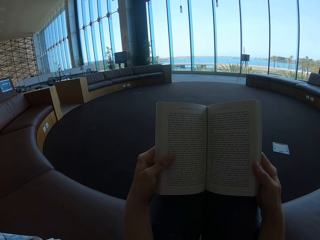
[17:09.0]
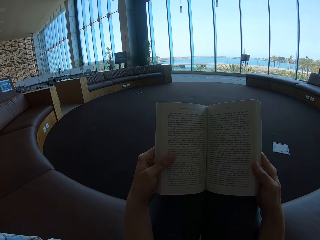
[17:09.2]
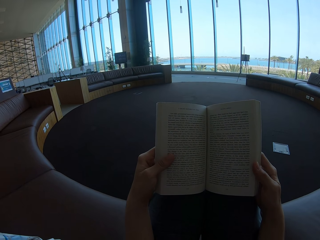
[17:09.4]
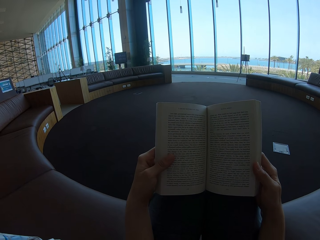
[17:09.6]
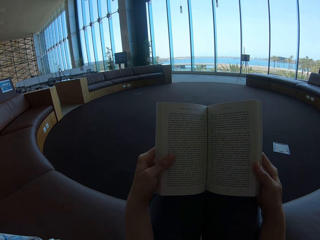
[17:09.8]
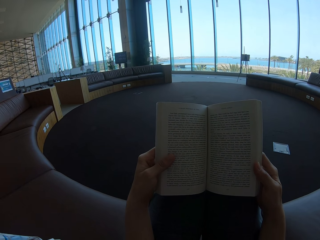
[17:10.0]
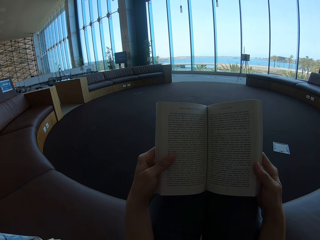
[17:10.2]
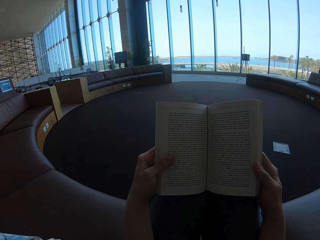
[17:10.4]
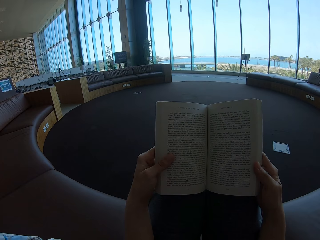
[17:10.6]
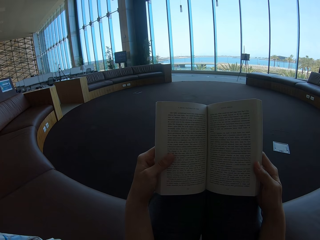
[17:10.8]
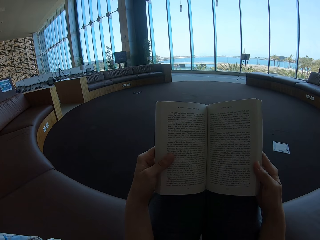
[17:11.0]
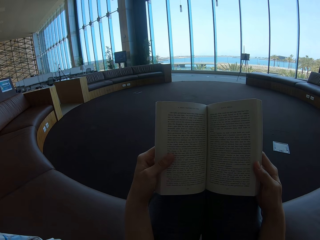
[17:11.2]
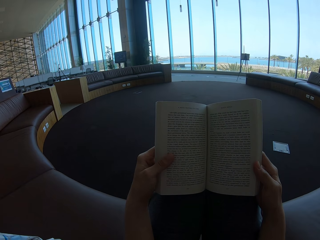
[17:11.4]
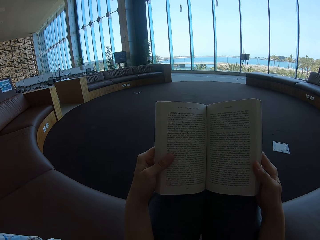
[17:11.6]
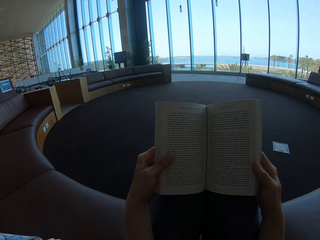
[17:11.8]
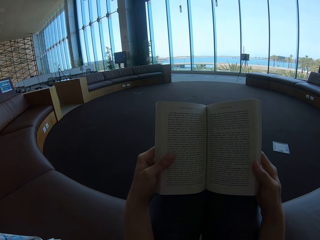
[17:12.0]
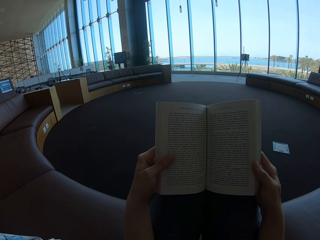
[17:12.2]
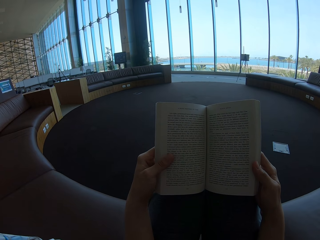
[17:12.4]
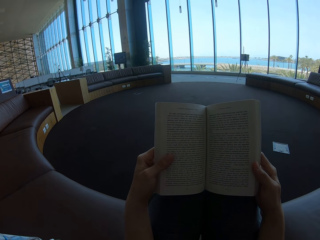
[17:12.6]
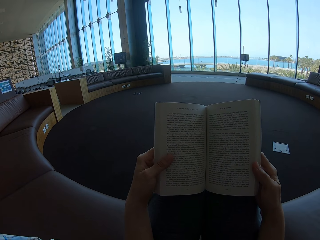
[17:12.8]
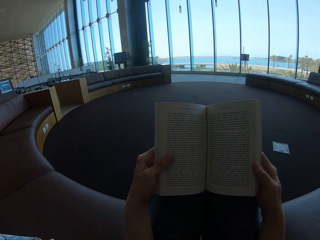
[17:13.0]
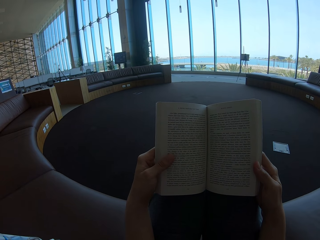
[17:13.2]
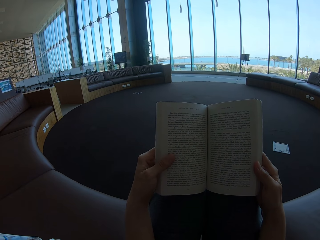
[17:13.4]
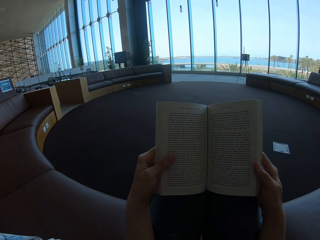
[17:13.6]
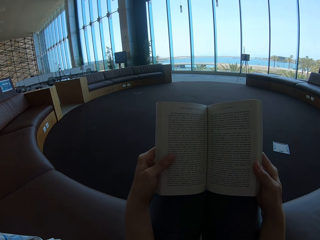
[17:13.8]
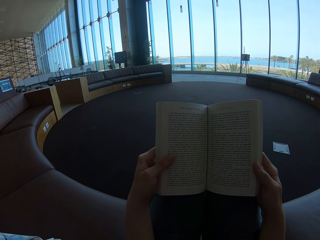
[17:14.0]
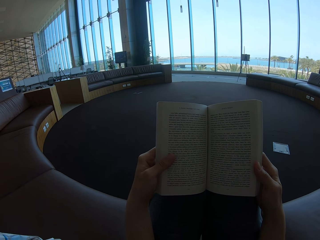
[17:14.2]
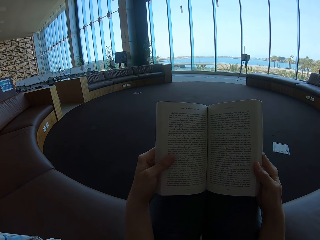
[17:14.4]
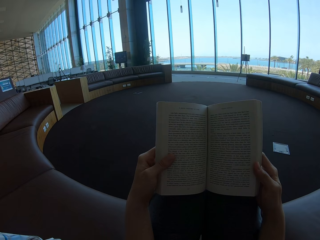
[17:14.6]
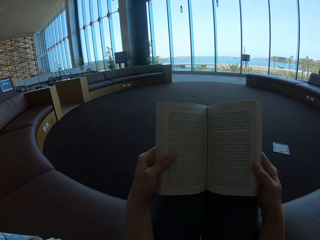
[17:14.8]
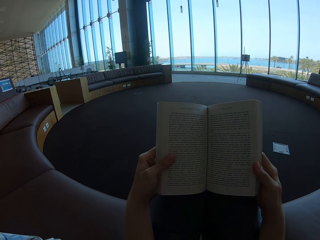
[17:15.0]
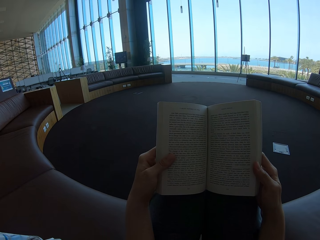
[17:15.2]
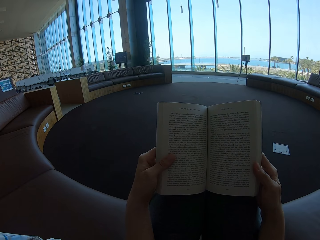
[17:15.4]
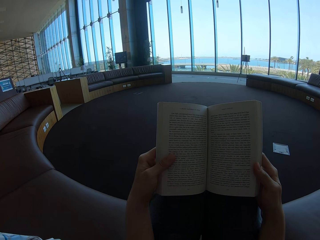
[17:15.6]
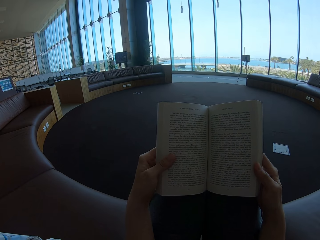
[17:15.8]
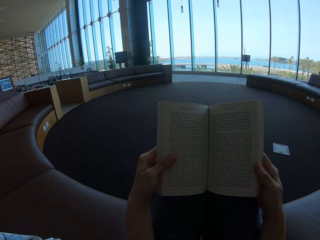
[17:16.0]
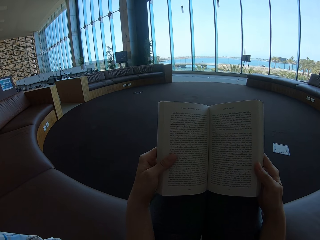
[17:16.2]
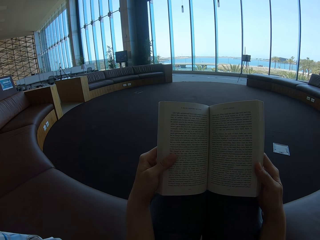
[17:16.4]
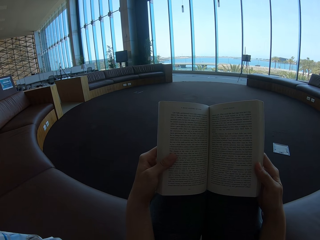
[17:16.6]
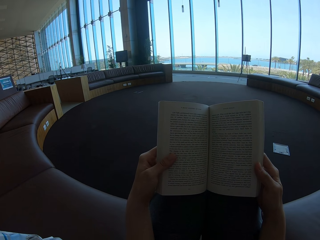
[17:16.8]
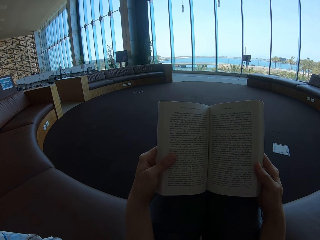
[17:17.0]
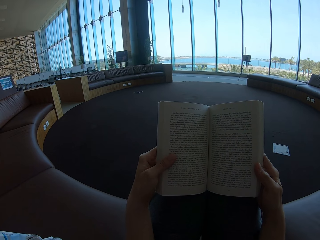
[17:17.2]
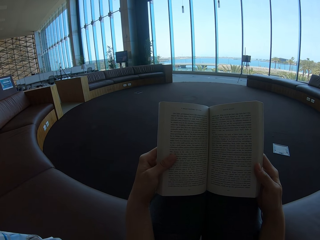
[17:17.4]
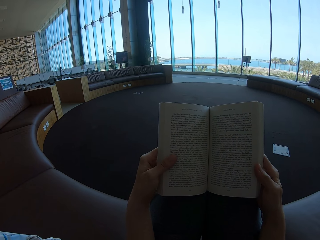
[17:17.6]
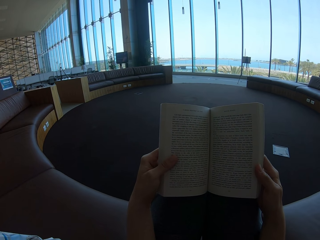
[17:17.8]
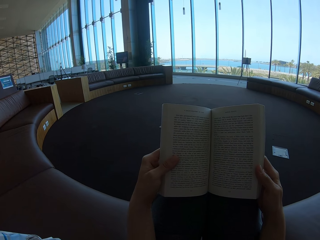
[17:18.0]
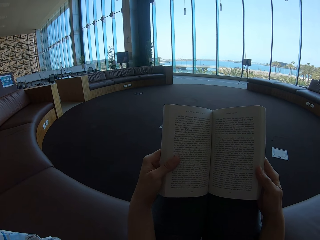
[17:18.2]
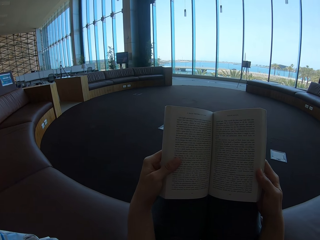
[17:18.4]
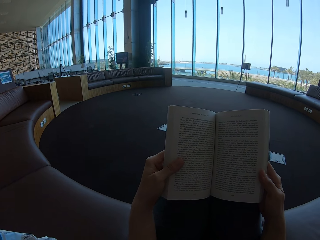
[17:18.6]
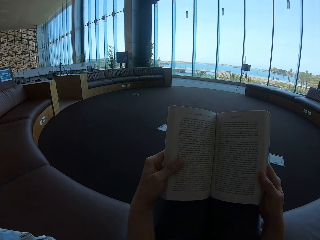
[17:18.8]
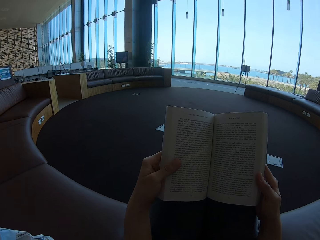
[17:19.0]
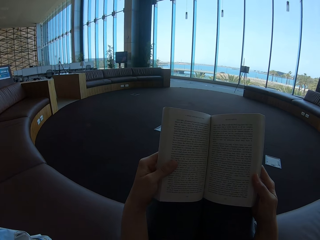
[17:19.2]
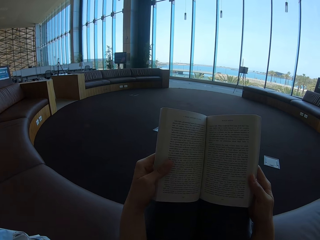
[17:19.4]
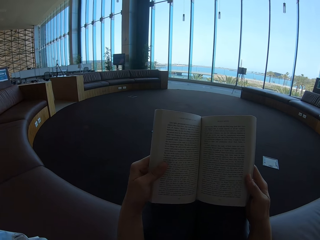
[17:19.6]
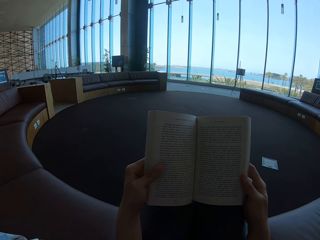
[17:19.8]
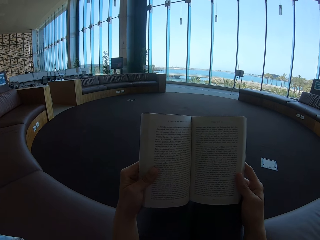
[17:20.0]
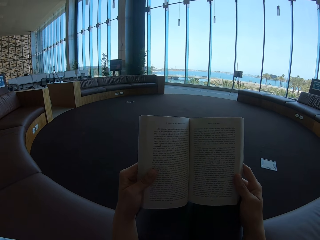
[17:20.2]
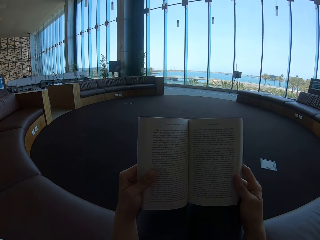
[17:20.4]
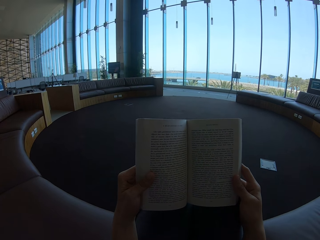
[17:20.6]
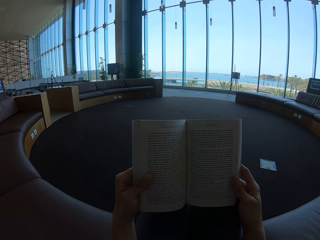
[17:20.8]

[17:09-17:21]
The camera wearer reads the story book.

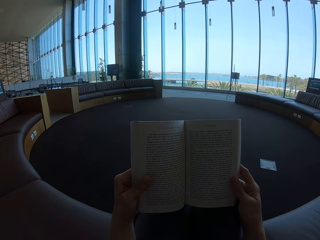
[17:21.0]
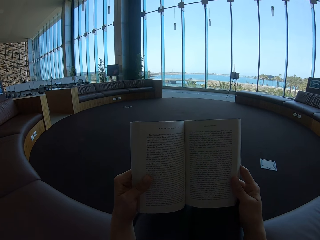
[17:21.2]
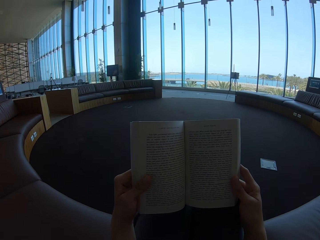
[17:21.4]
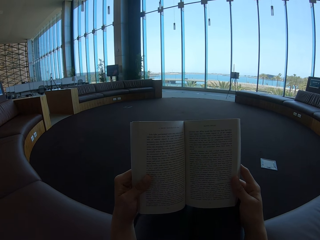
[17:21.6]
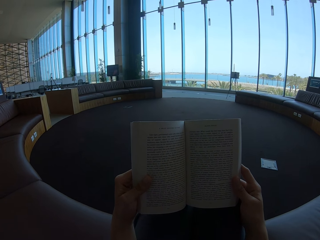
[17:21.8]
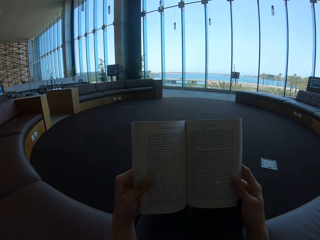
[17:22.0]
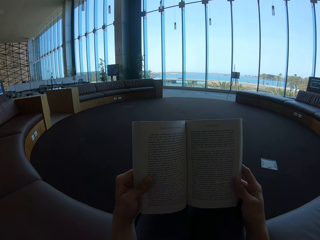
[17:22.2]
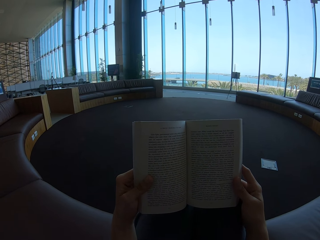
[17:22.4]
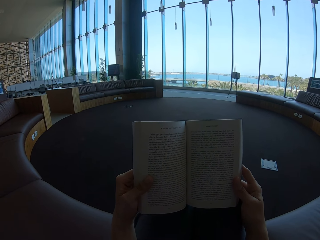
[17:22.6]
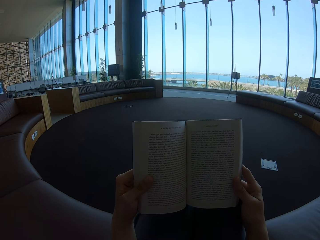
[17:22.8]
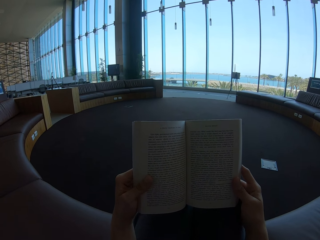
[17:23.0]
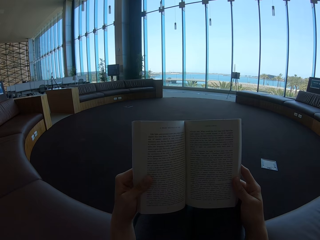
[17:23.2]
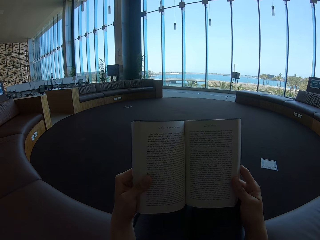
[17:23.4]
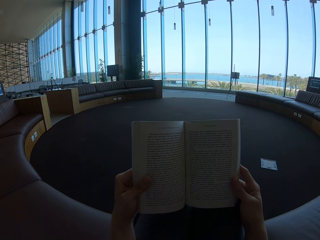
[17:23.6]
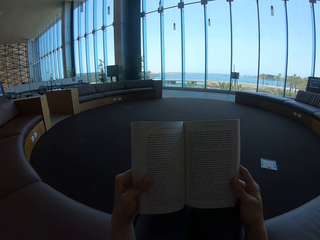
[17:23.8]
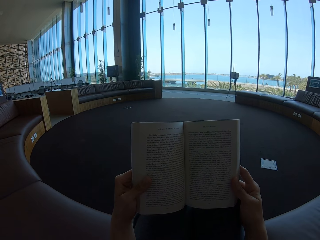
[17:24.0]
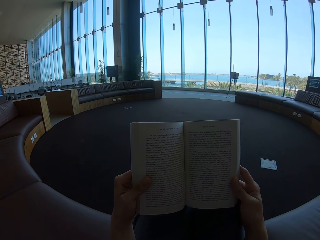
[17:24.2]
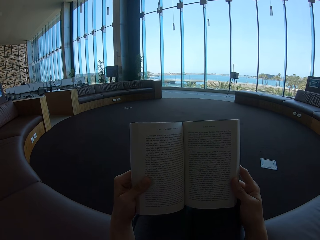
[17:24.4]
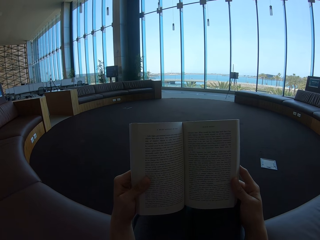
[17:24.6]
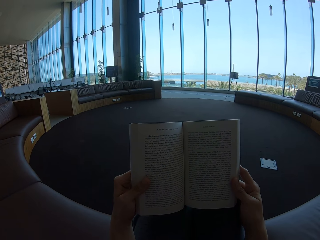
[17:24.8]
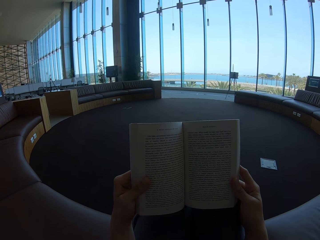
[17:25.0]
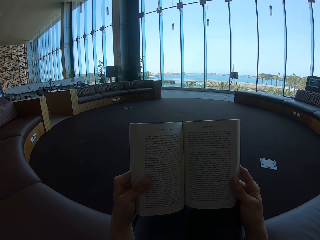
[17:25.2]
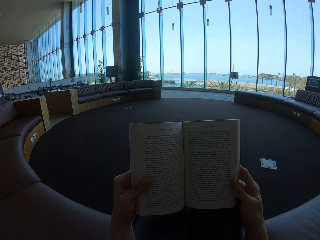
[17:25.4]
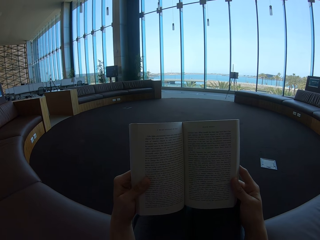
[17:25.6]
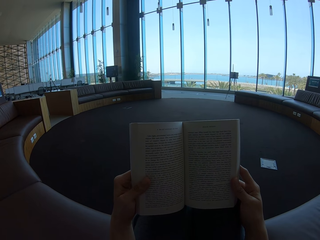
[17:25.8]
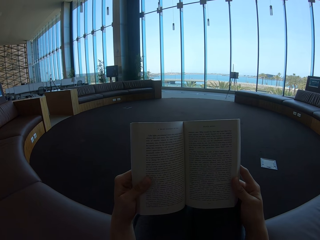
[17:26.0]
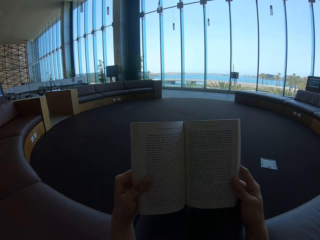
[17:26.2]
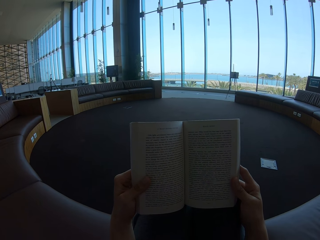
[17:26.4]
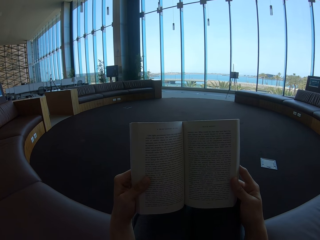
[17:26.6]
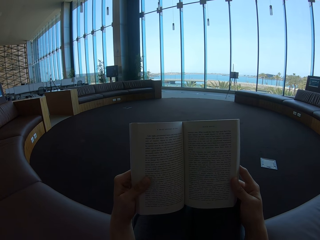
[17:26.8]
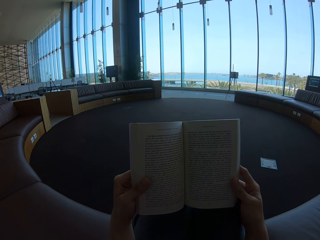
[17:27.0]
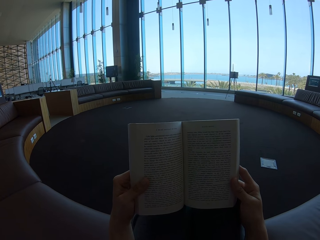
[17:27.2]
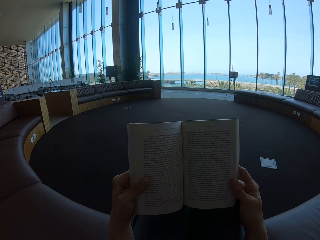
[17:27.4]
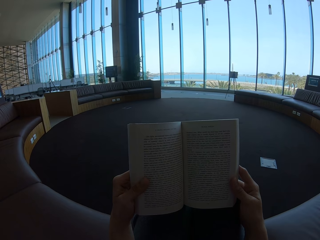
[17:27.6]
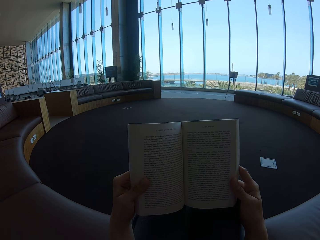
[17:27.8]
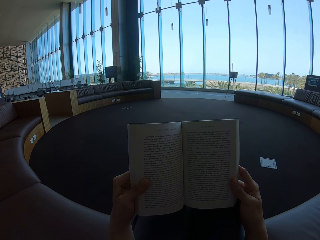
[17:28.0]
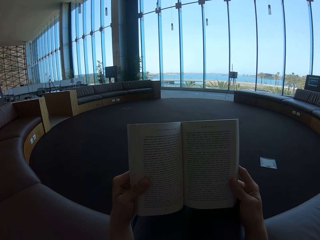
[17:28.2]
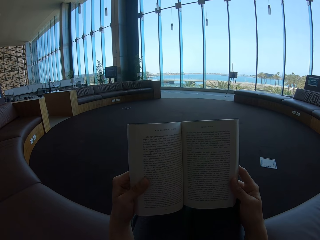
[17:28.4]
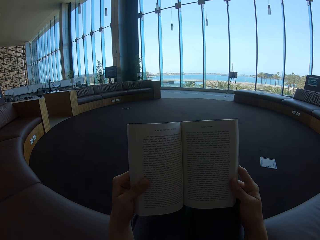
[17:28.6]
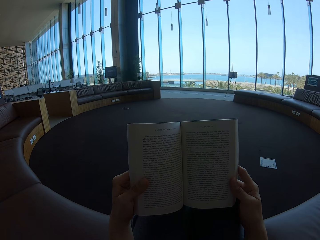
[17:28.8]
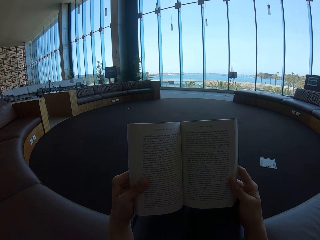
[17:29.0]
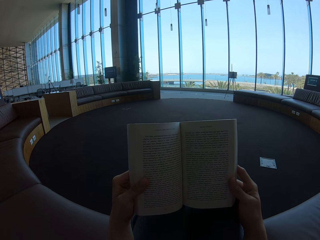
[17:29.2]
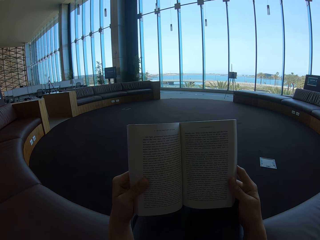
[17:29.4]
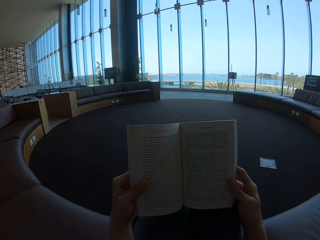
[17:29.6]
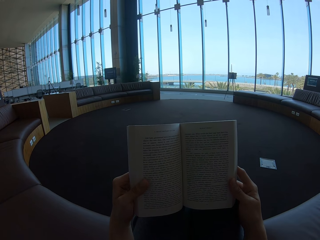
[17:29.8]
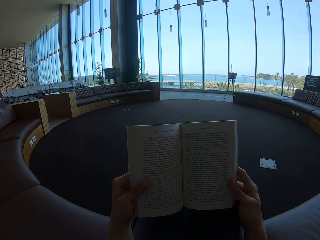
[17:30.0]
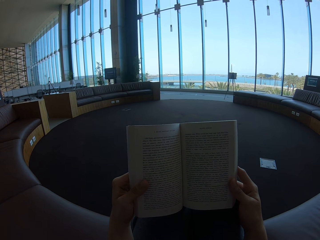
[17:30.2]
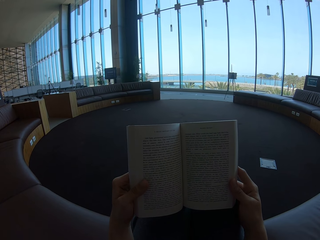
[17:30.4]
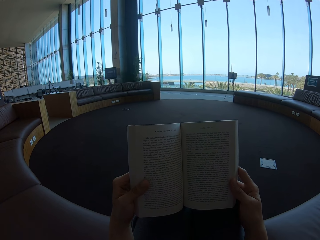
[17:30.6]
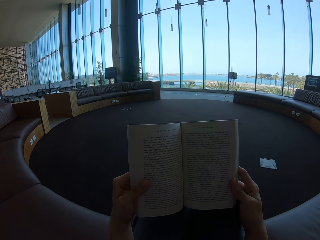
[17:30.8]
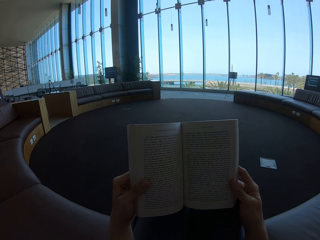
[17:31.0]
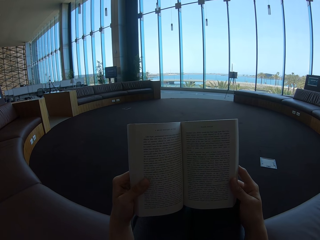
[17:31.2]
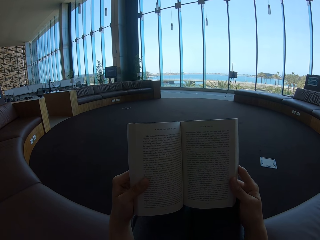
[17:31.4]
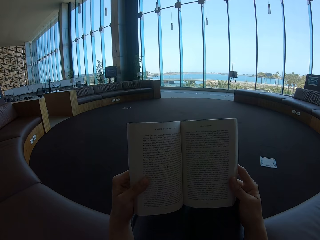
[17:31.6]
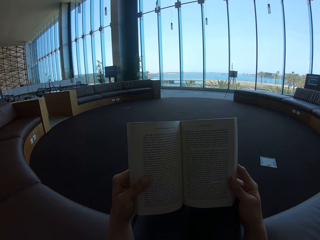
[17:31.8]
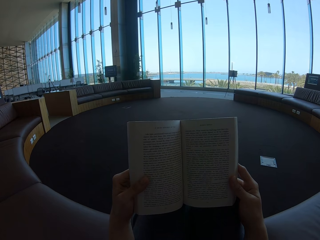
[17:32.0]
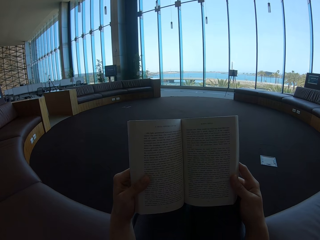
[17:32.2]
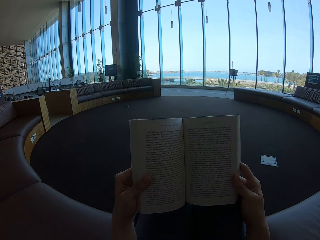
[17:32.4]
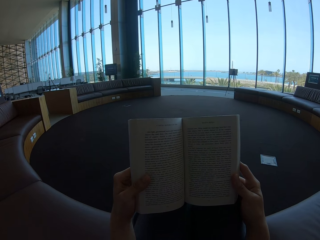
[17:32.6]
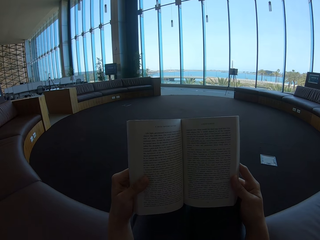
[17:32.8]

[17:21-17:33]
The camera wearer holds the story book.
